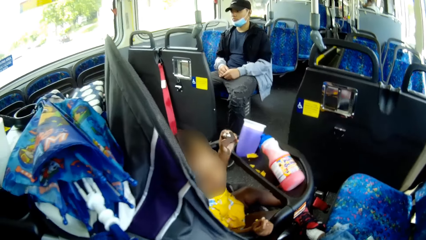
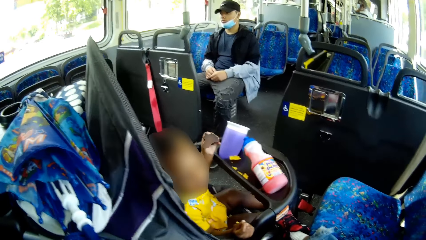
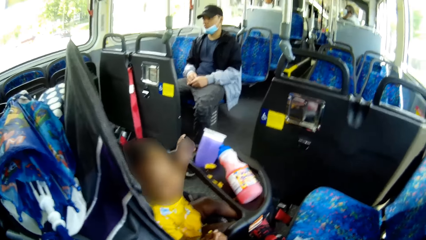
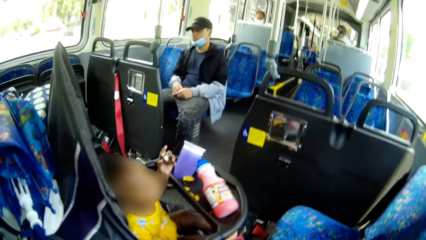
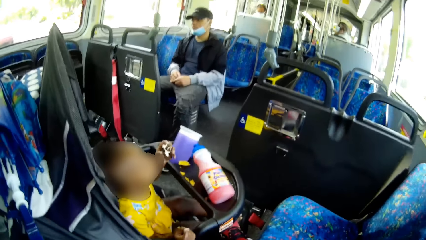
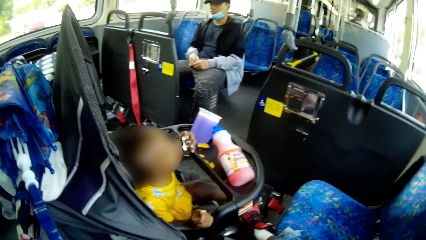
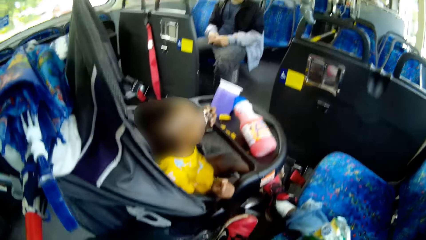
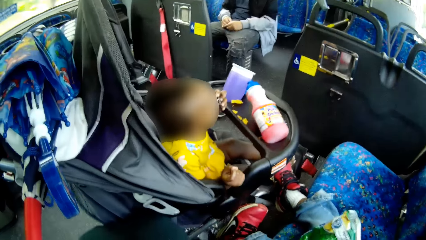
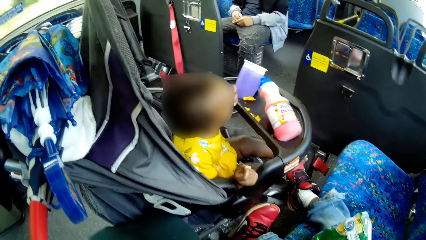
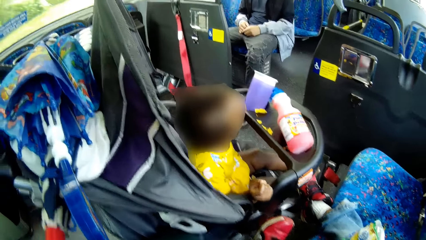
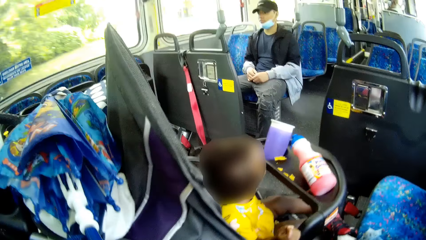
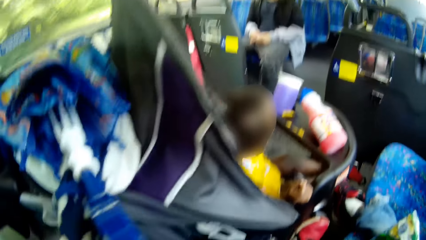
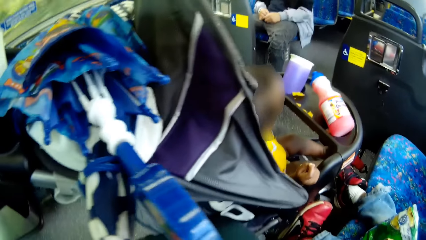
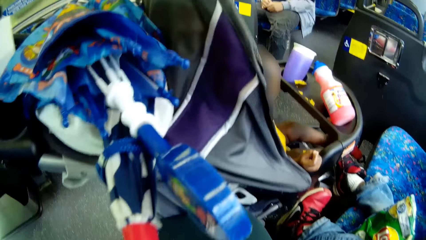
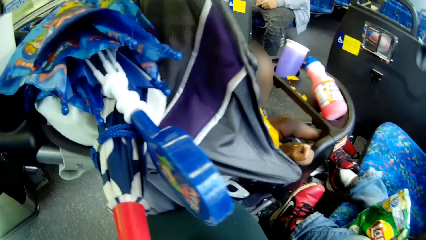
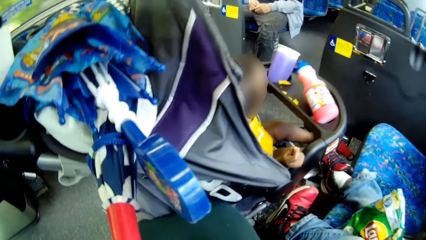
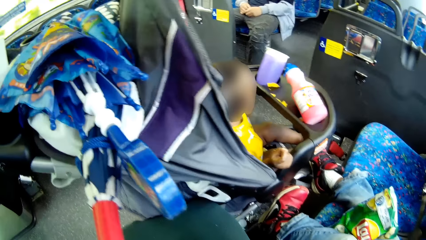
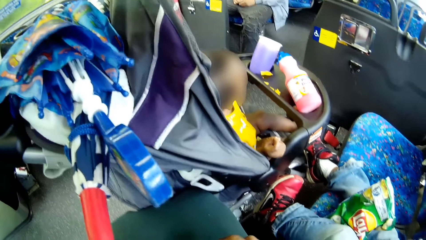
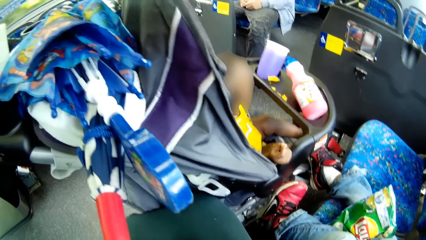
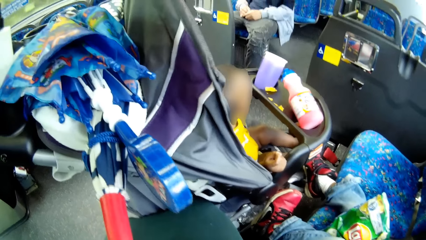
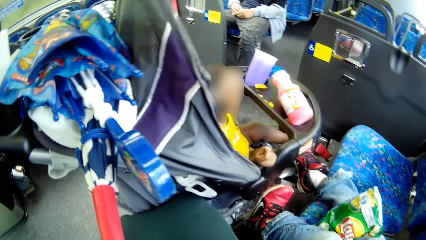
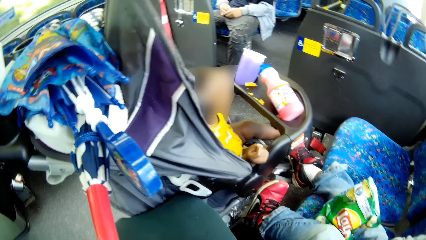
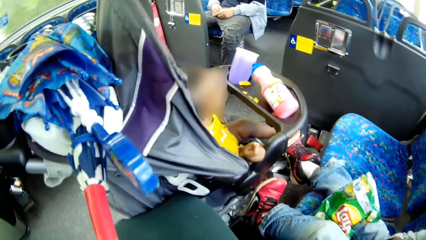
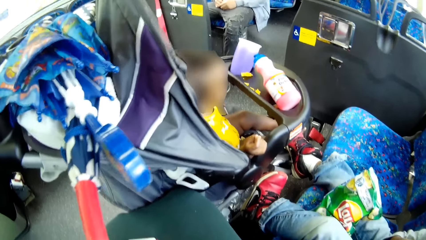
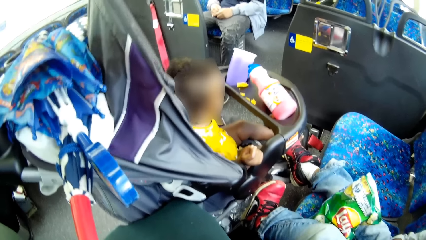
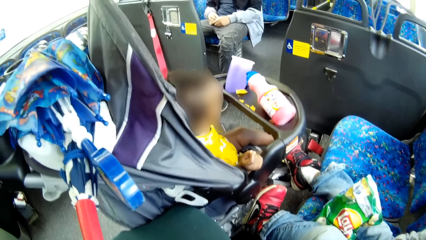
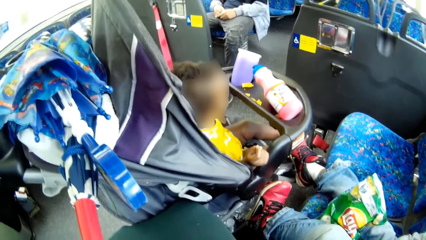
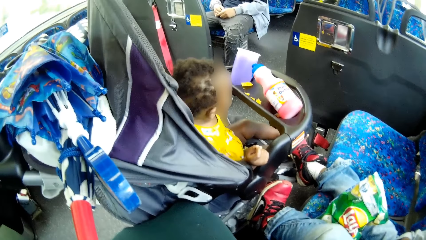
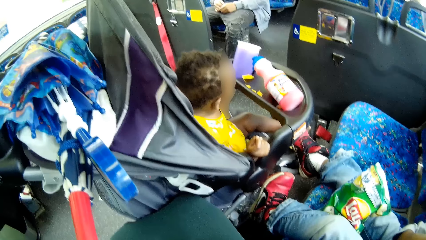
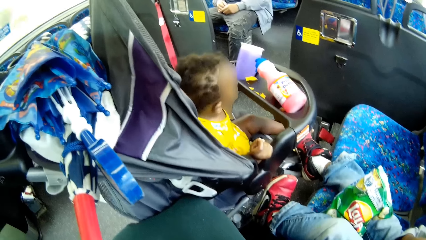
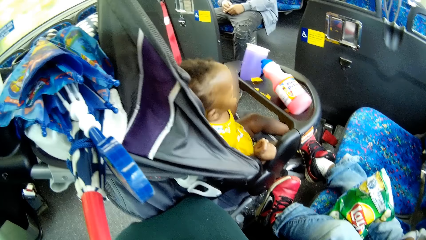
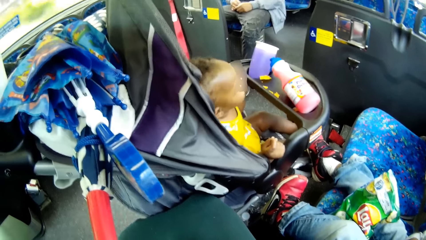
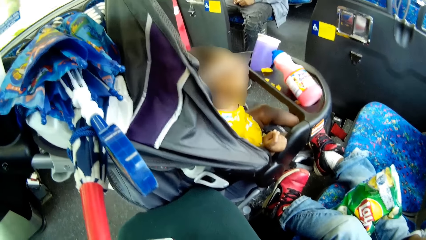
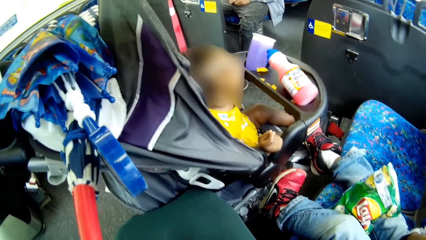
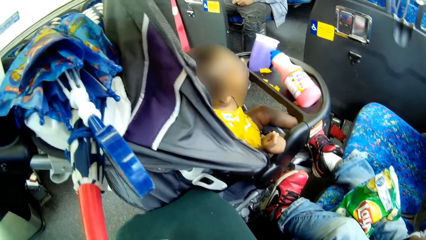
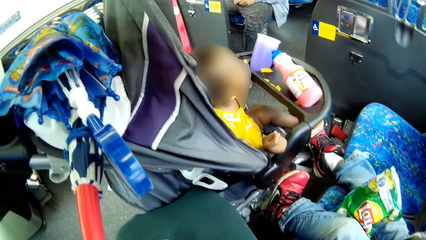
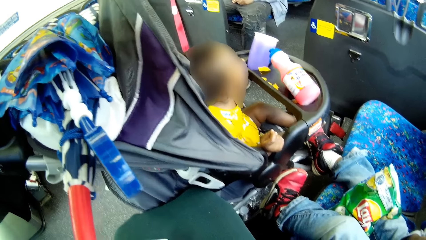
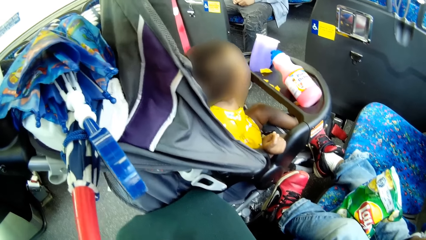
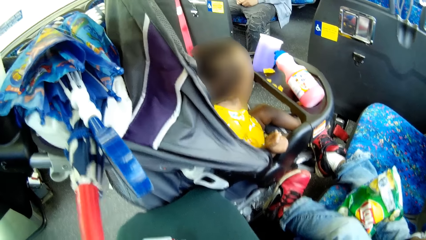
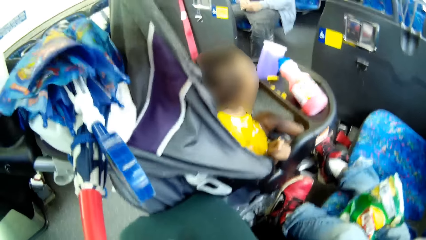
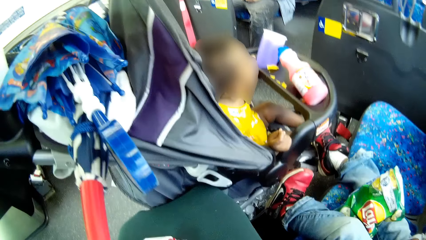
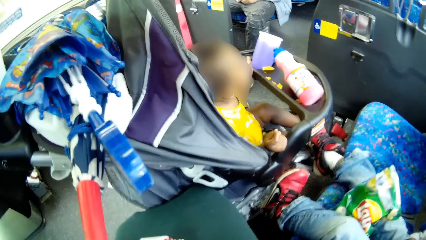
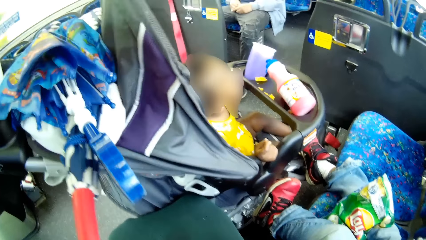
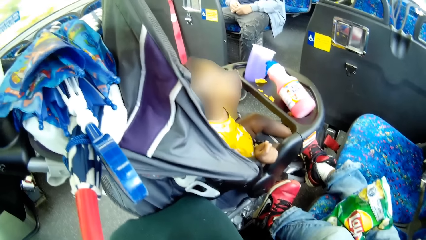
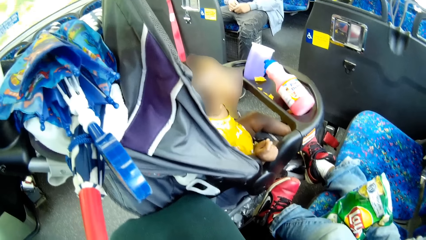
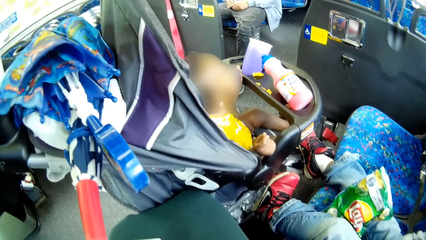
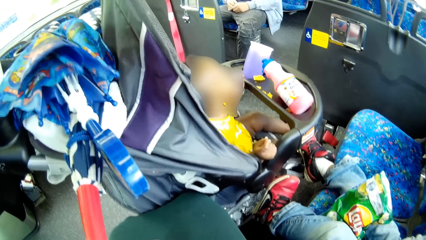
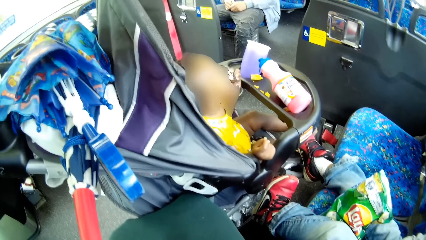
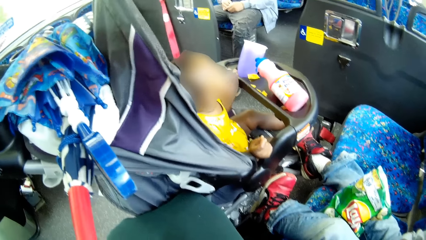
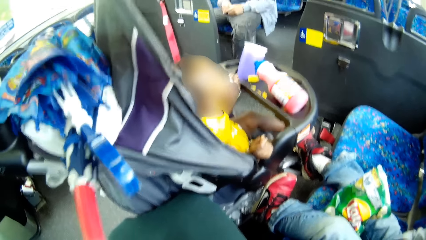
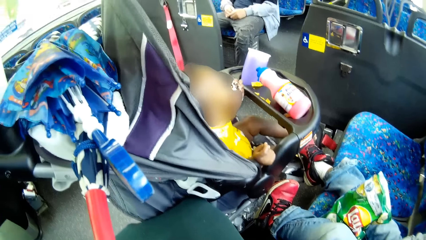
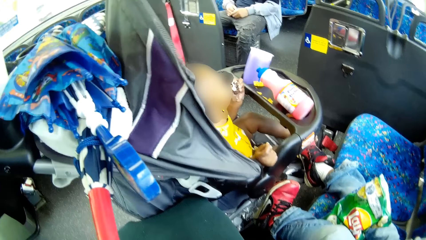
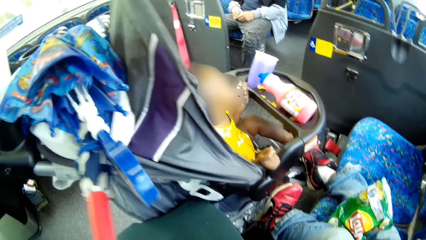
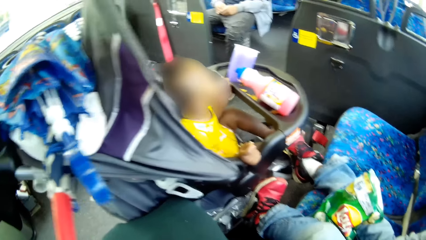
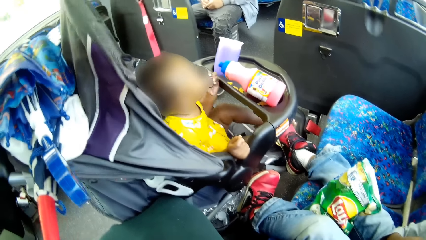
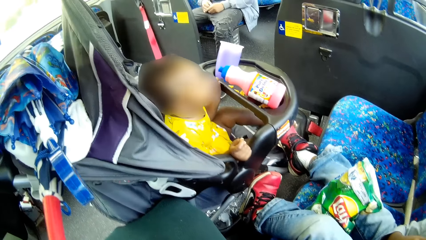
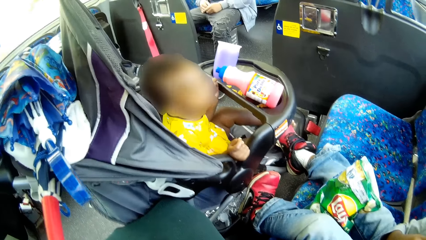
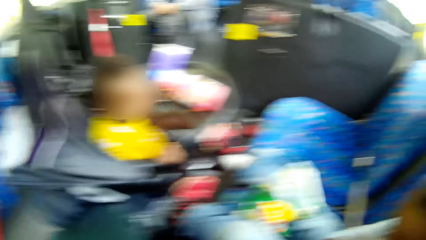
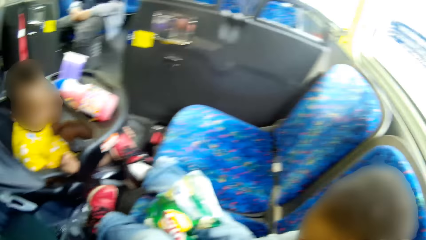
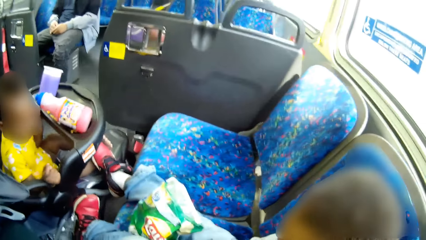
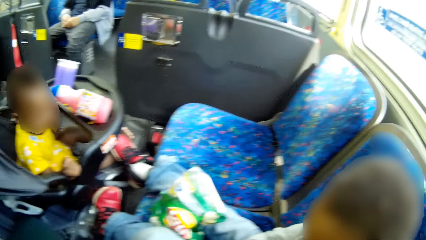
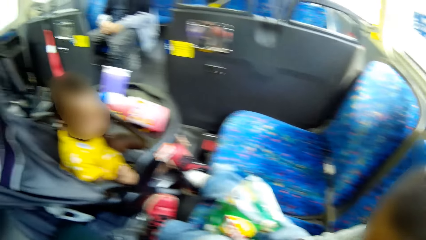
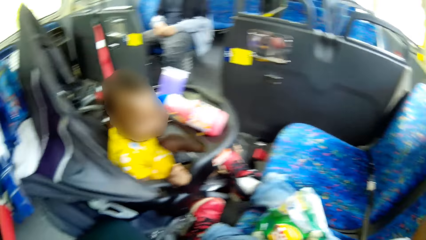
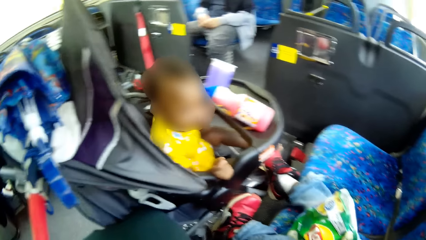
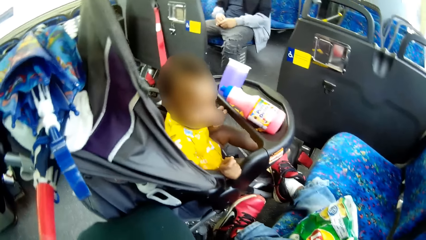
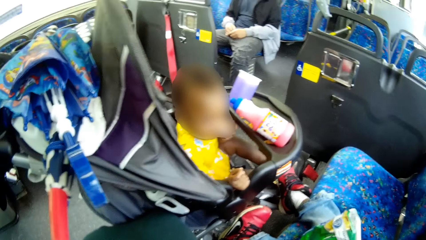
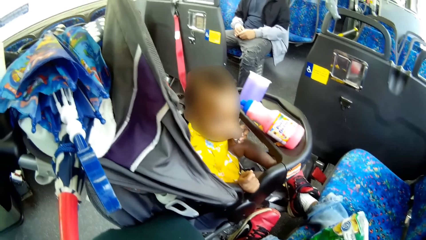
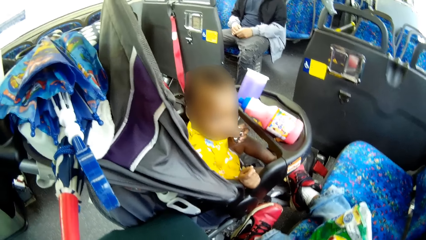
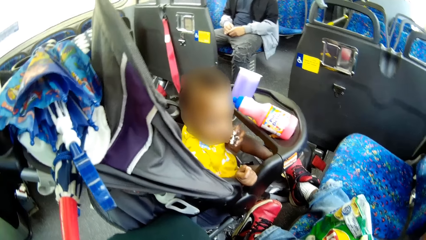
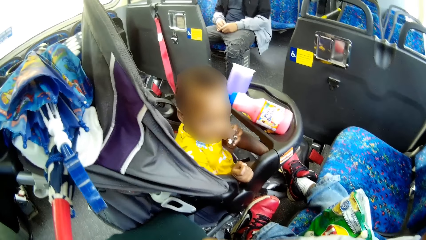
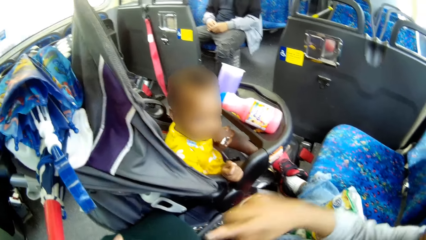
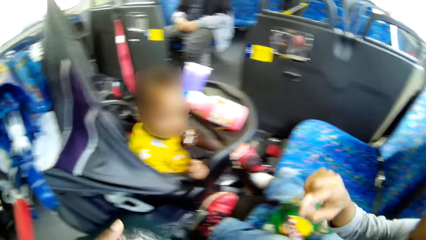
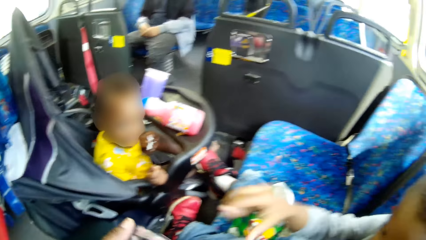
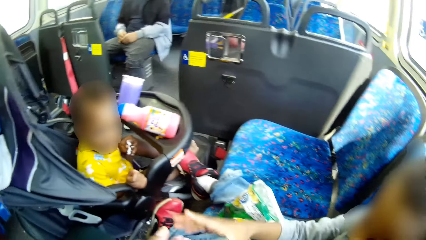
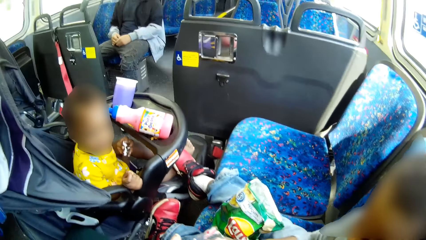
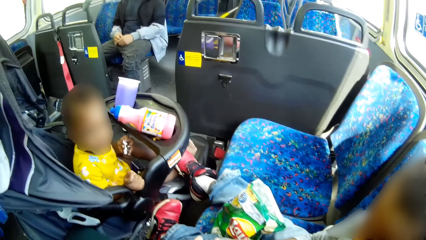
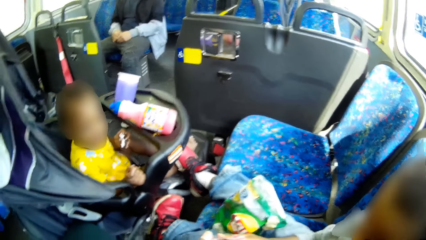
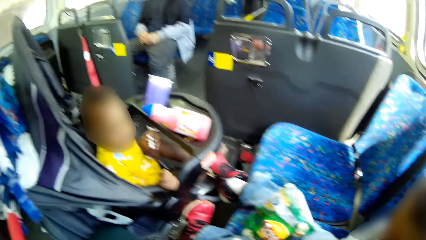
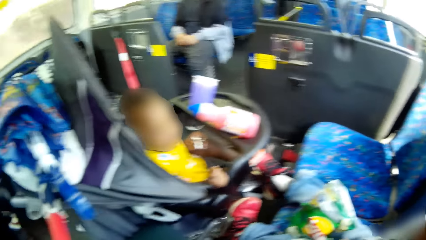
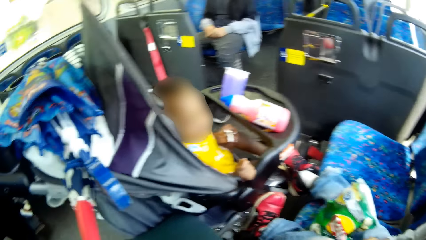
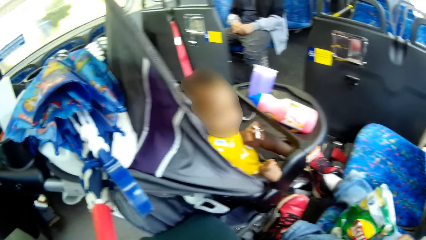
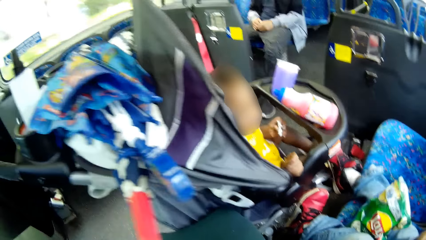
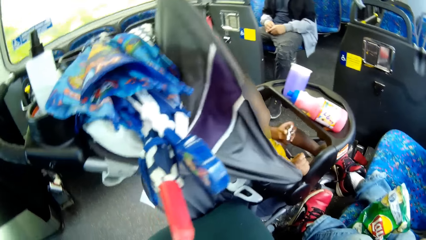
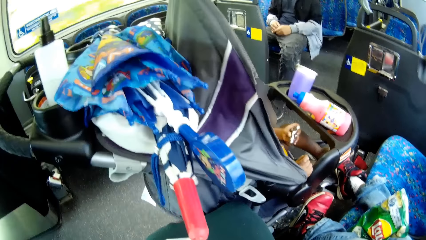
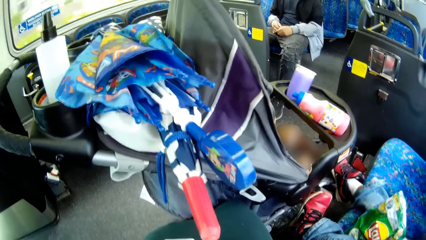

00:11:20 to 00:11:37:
A baby eats from the piece of cake.
